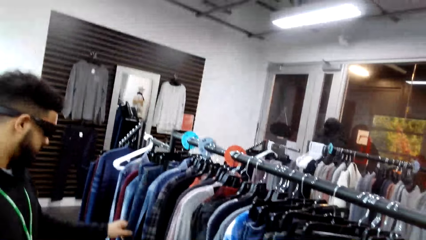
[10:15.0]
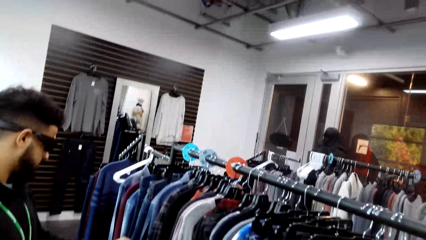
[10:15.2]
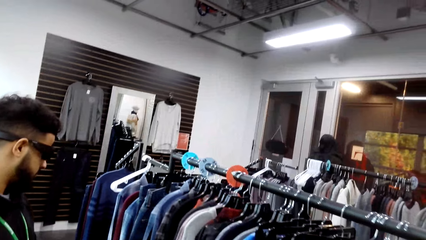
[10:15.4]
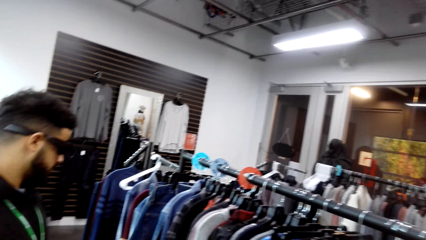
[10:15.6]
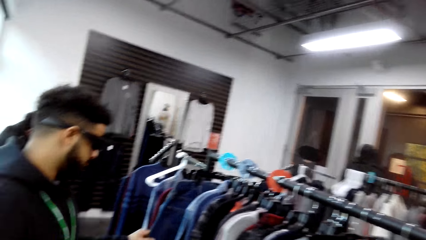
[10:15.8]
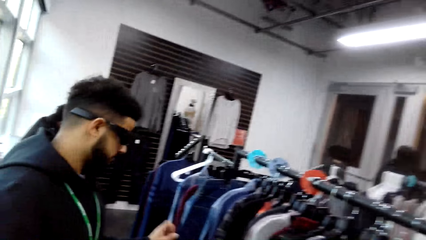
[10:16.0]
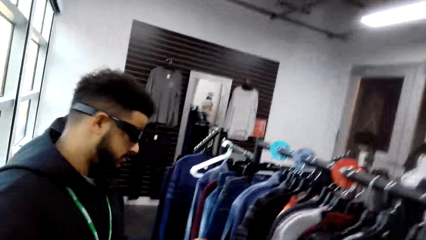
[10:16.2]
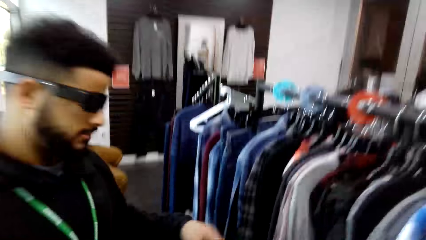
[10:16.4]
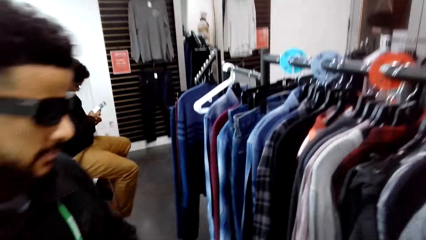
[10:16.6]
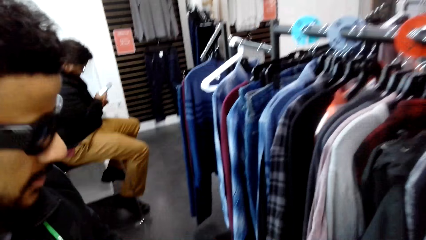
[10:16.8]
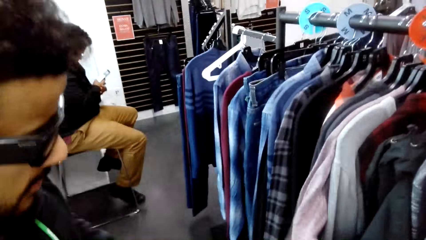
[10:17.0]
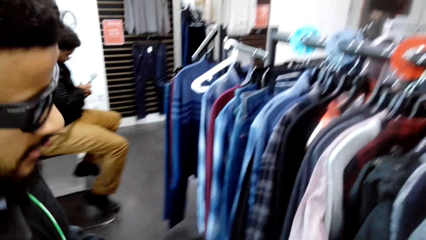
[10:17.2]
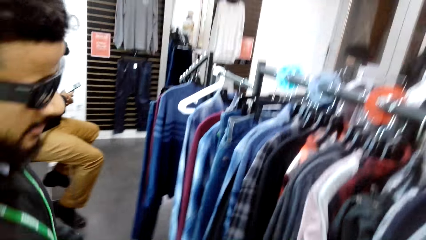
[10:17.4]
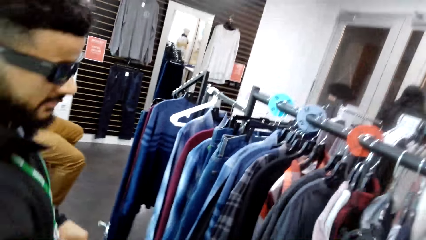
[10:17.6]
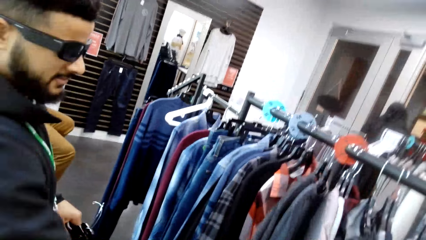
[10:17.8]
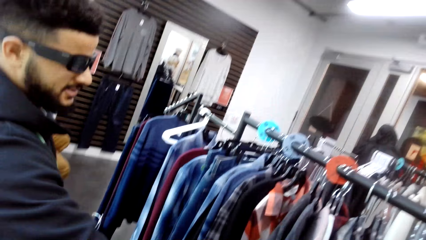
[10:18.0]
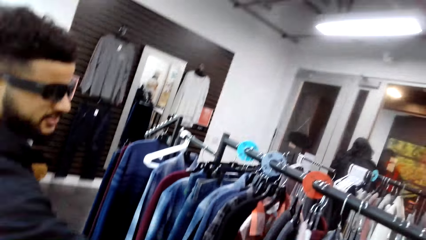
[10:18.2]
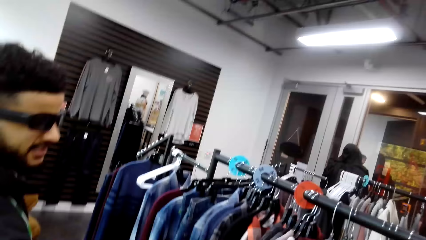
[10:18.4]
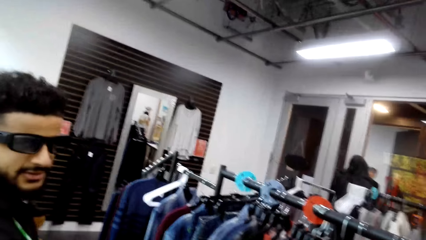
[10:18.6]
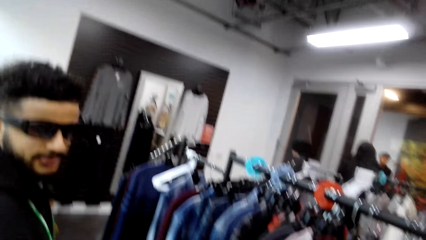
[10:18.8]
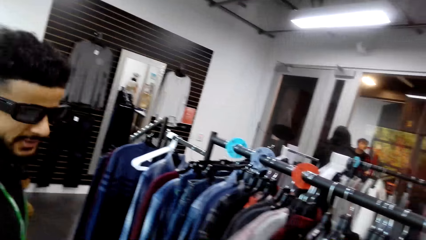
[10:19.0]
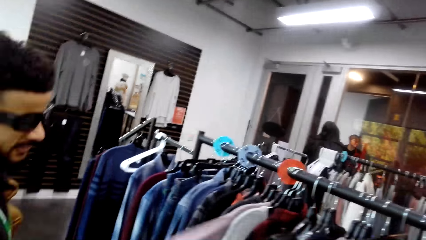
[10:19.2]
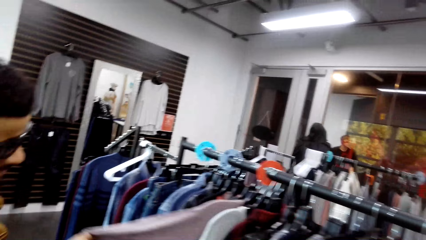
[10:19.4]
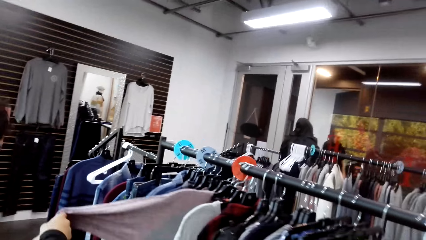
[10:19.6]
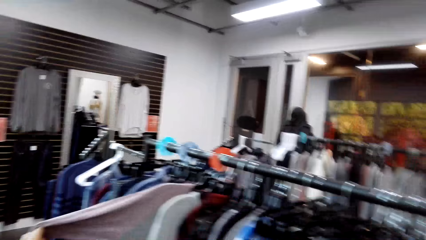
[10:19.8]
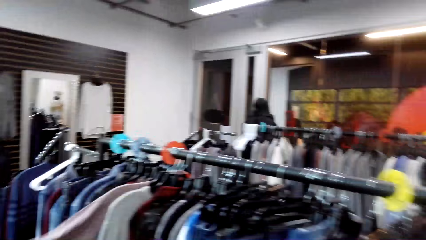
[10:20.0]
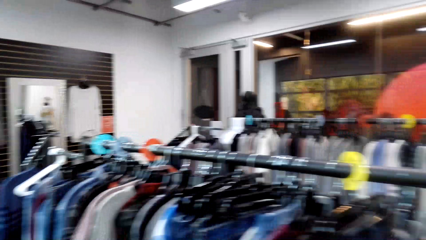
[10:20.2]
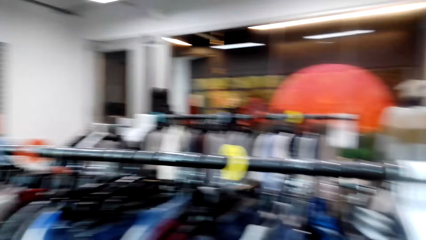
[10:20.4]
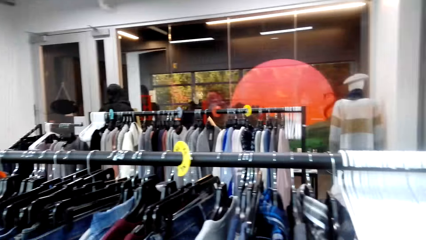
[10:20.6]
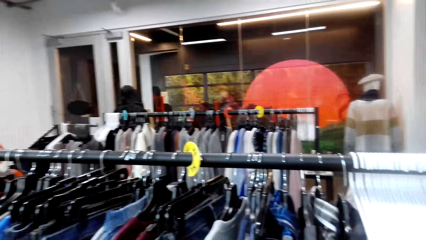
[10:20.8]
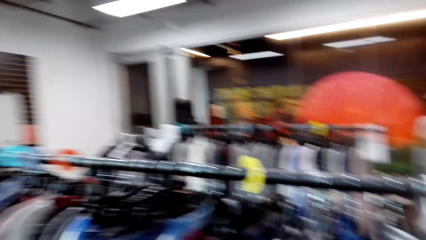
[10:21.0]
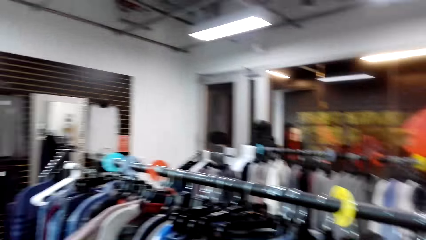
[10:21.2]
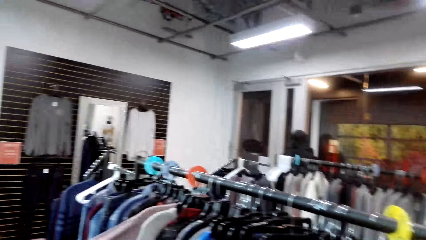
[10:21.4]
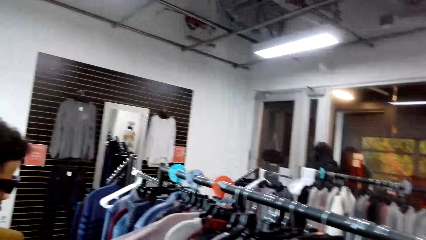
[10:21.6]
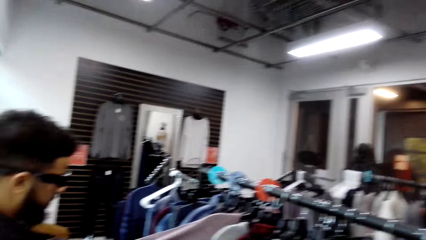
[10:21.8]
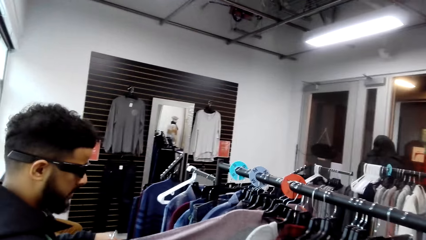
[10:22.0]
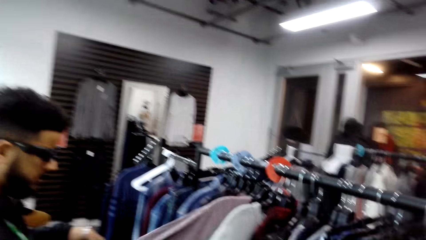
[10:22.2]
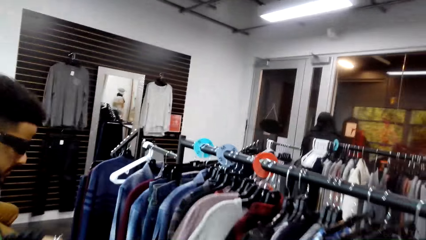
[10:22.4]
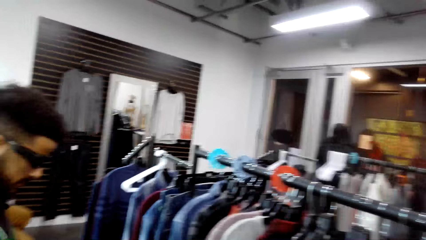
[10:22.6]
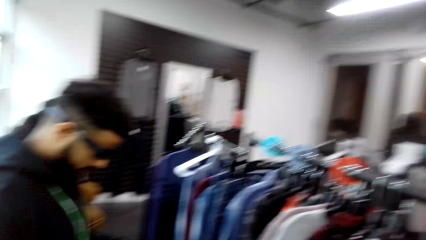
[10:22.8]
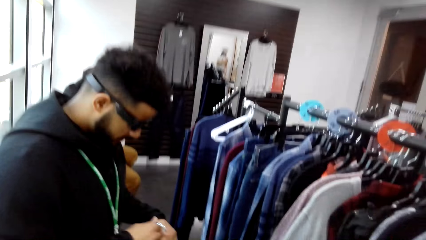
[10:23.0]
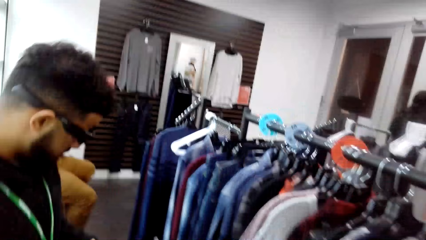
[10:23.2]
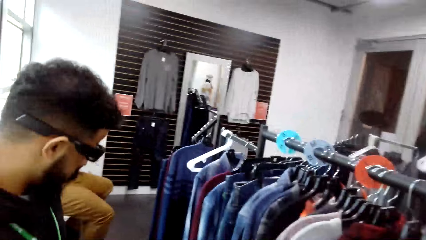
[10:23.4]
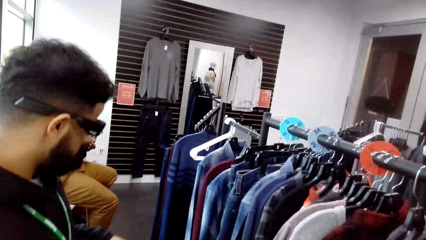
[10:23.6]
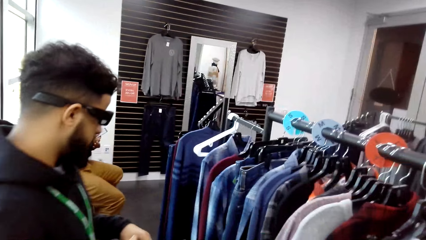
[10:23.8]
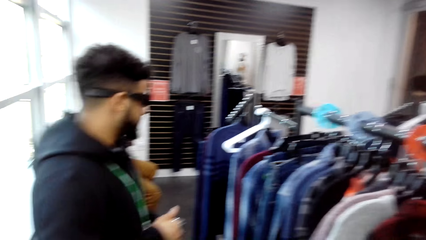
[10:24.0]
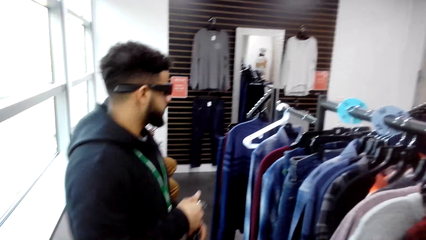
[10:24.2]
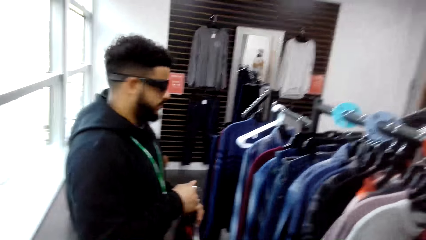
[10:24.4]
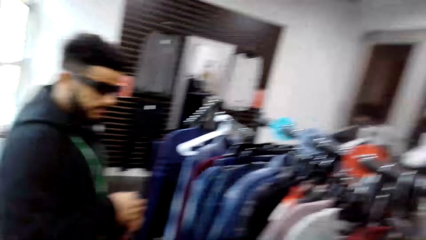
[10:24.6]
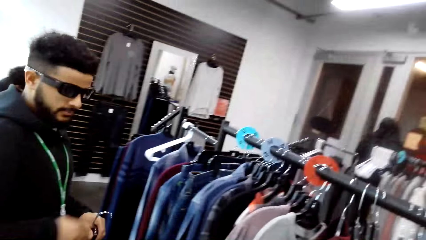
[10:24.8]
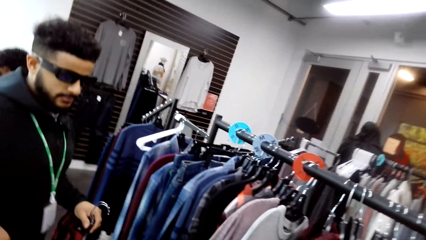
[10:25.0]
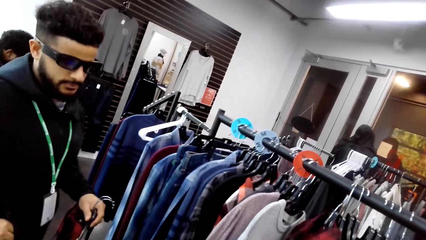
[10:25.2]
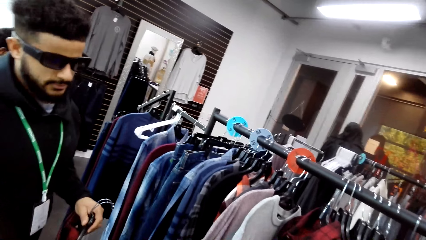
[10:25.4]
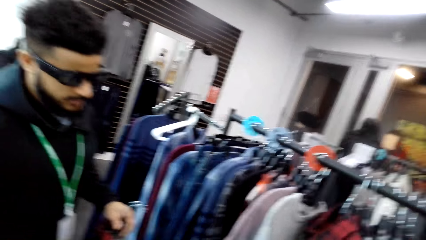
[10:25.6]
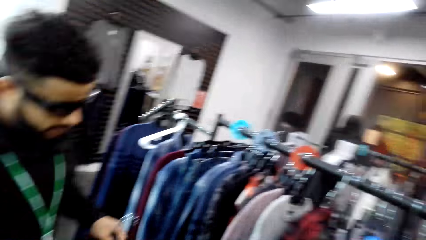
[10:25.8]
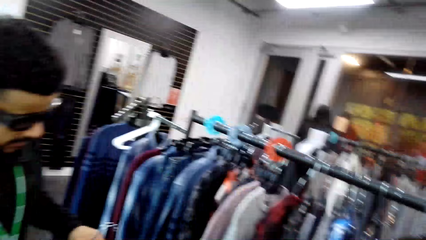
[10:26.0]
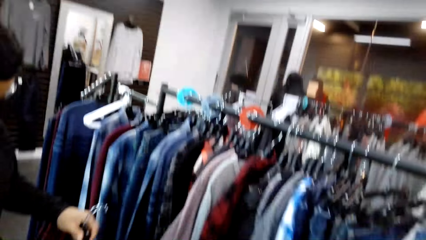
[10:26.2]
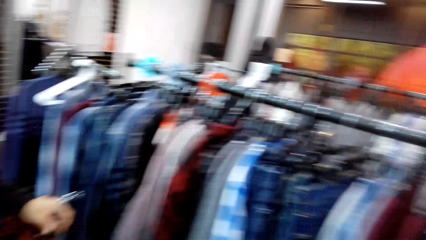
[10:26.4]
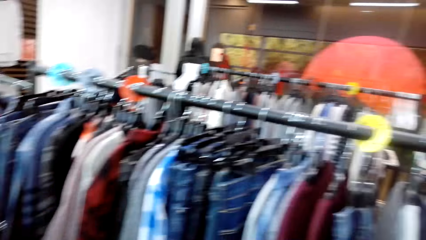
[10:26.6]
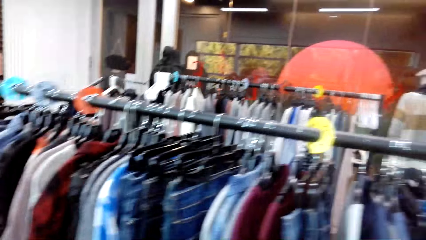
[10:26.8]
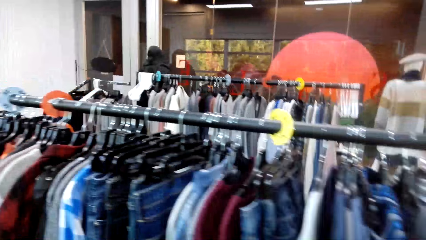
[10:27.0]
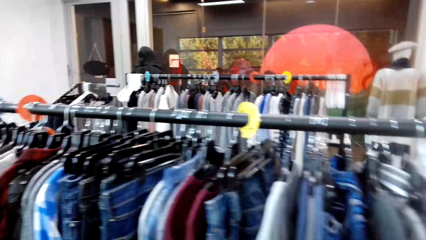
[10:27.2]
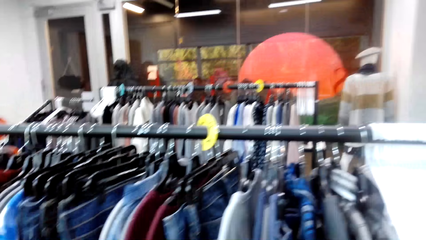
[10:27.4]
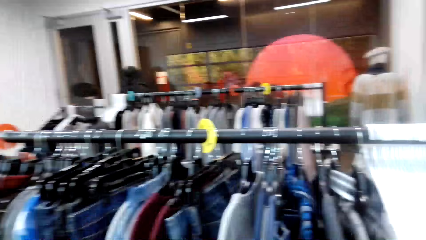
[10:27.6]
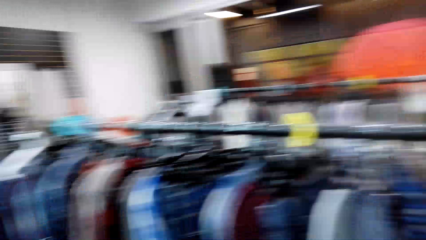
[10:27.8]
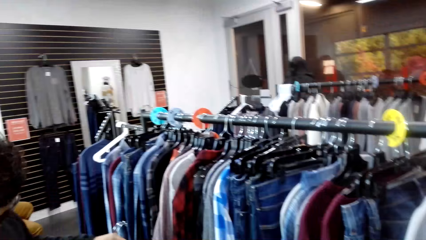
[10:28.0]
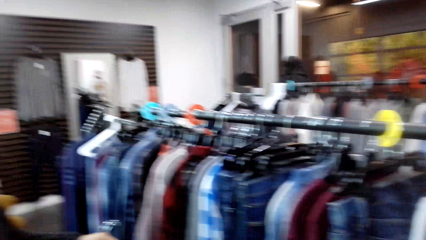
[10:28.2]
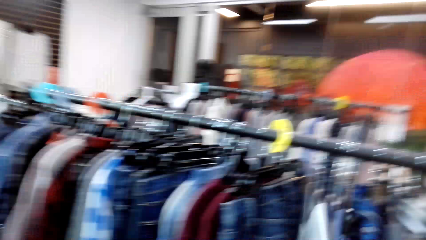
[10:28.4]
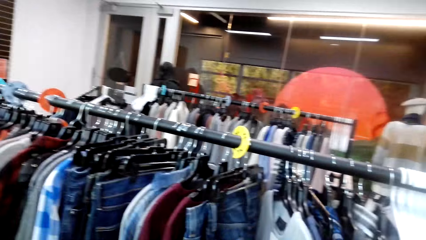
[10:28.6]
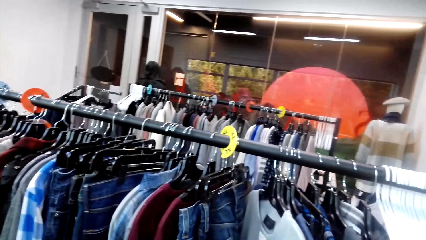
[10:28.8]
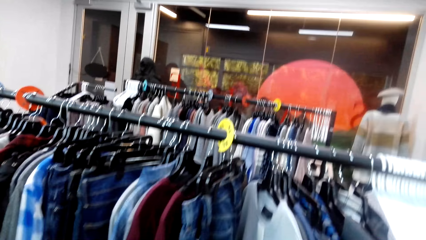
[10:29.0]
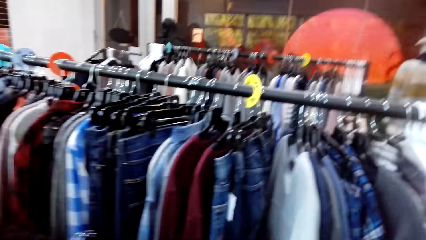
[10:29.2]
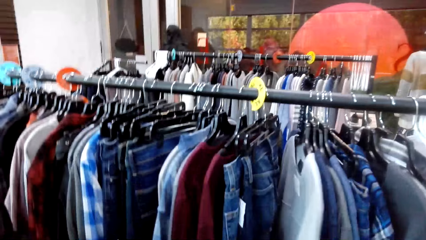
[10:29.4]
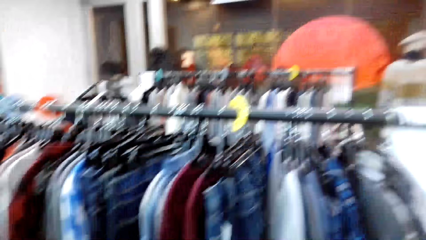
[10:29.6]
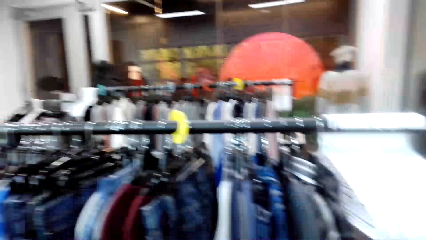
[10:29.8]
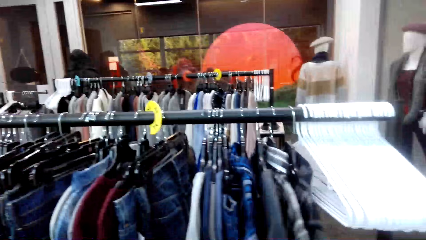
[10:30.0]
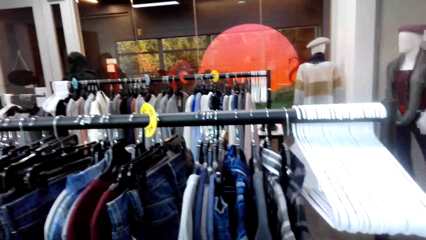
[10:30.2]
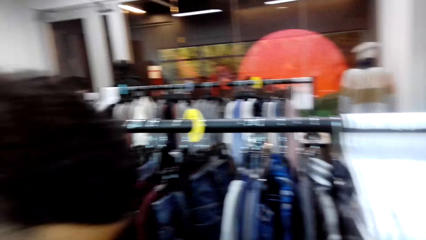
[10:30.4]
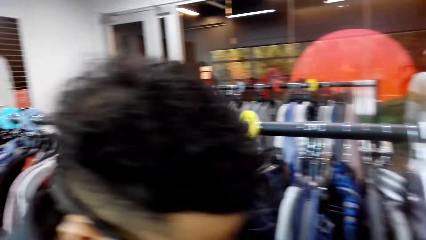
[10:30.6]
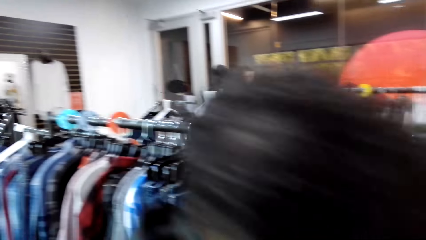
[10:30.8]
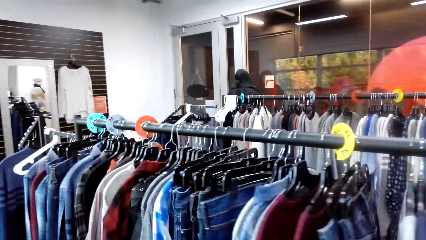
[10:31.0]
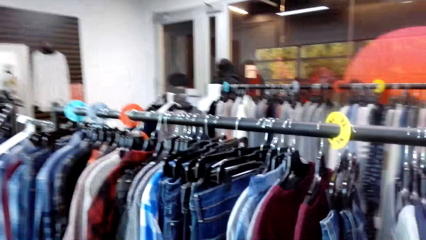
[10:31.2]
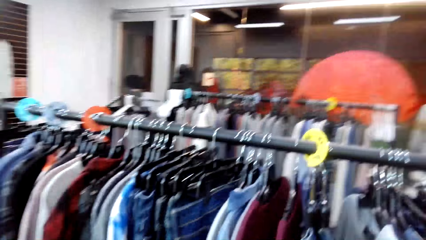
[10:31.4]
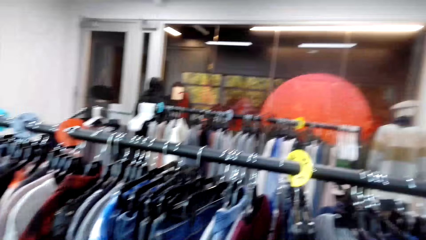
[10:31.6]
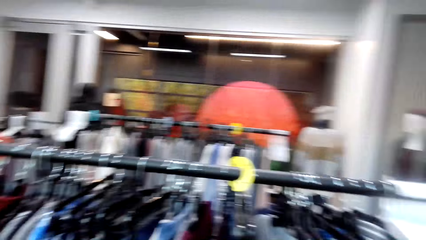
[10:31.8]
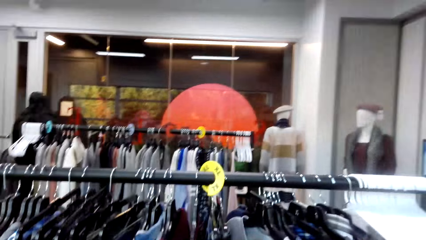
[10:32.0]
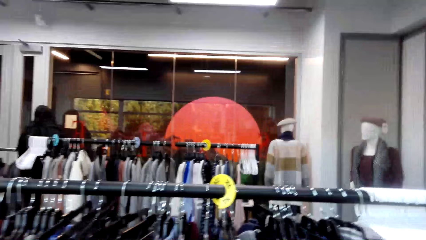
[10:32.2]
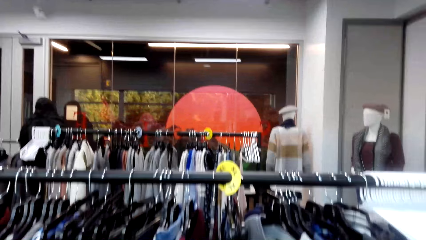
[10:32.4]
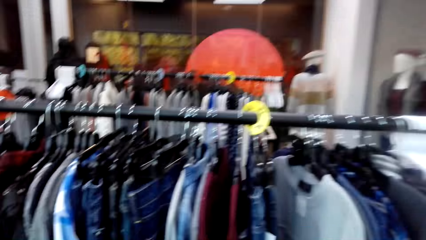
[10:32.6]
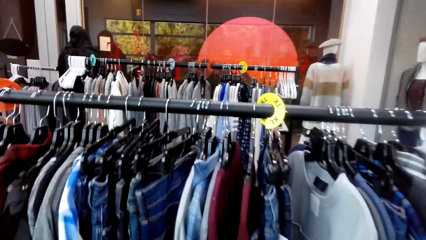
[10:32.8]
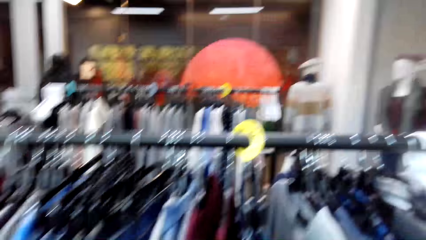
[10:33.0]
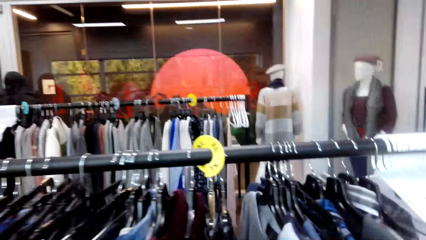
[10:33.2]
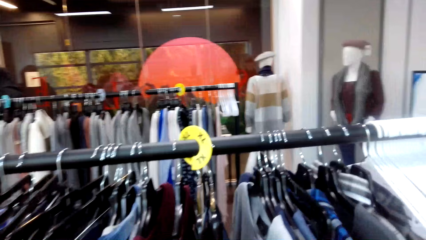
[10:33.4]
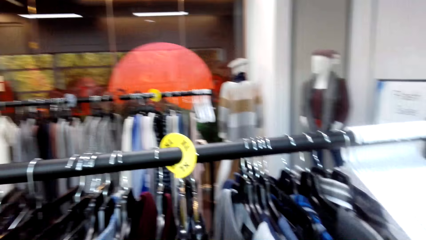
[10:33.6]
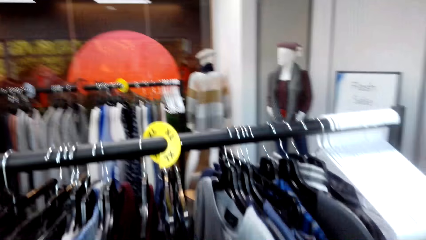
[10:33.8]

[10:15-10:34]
A man pushes the clothes, touches the clothes on the stand, and converses with the camera wearer. The man touches a cloth on the stand. The camera wearer looks around the shop. They converse with the man. They move around the shop. The man walks around the room. The camera wearer converses with the man.
